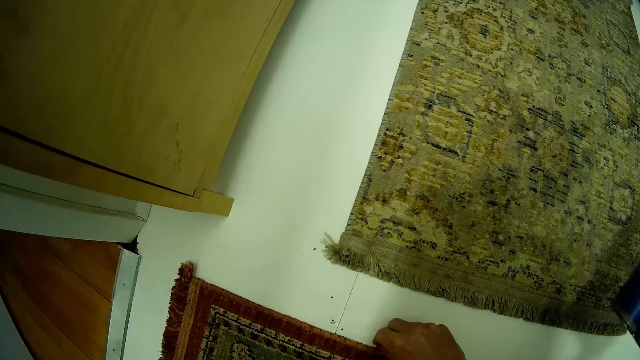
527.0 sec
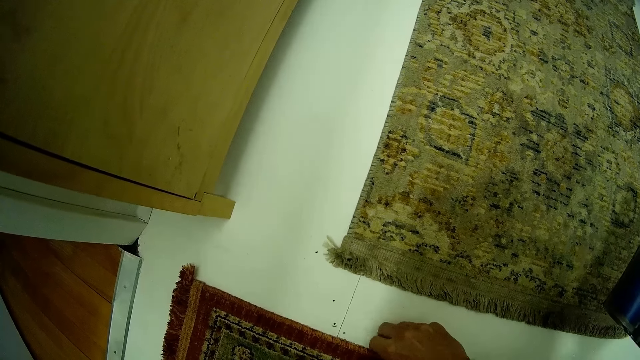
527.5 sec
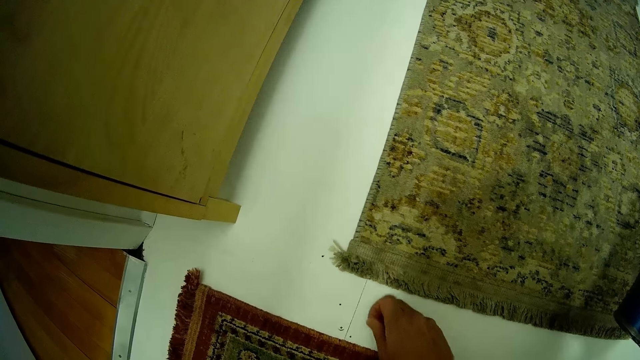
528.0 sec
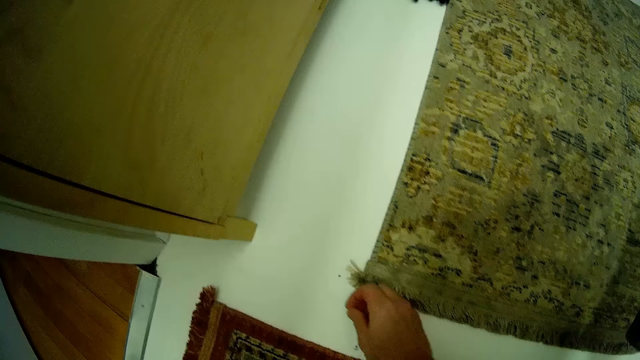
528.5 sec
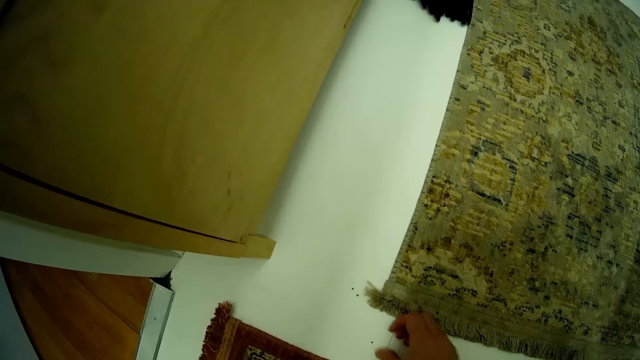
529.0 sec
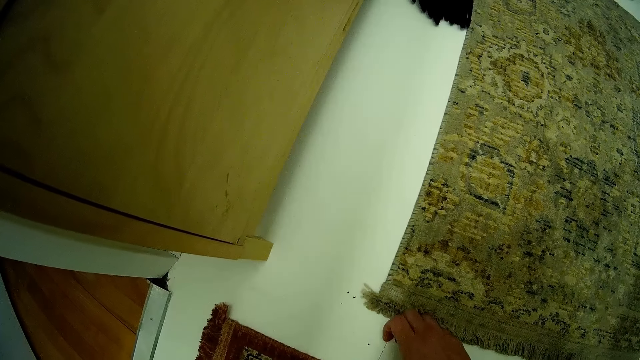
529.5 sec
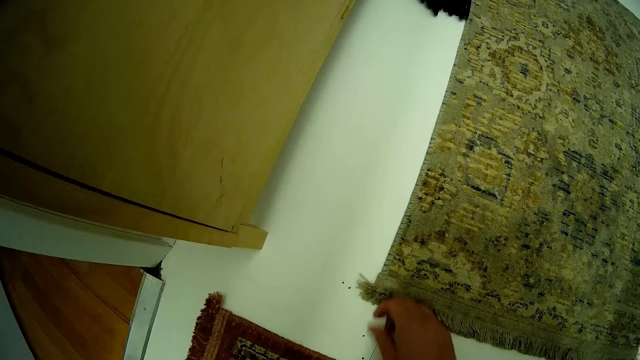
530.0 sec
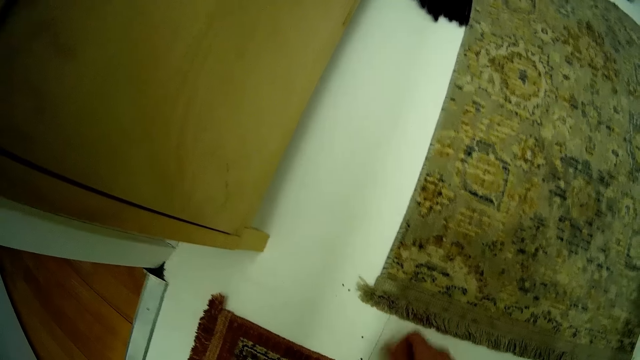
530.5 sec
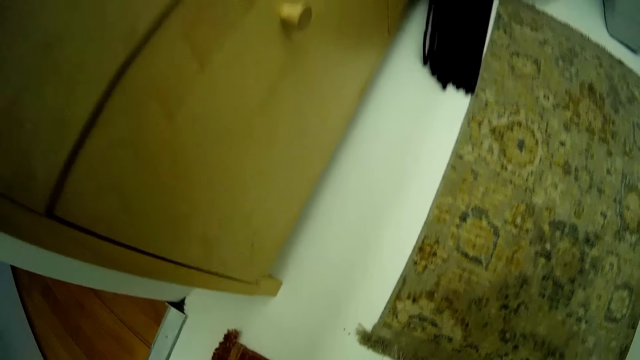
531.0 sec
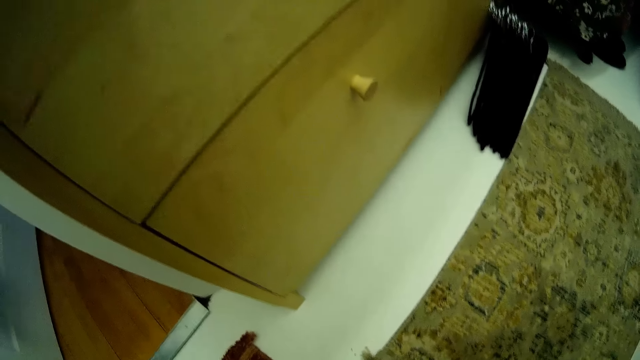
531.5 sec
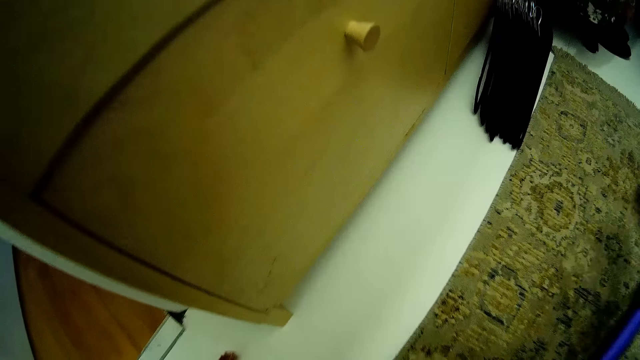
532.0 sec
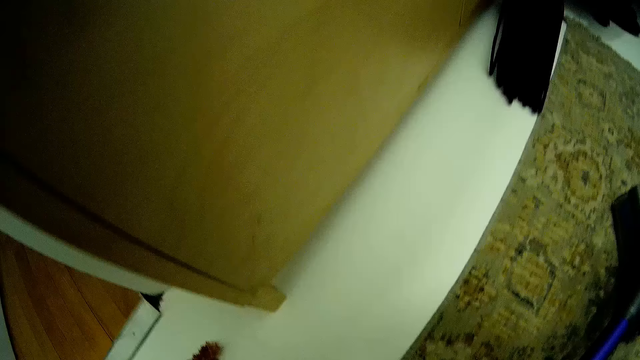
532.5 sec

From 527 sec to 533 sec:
The camera wearer throws dirt on the walk-in closet floor with his right hand. He scrapes dirt off the walk-in closet floor with his right hand. He picks the cordless vacuum cleaner from the walk-in closet floor with his right hand. He drops the cordless vacuum cleaner in his right hand on the walk-in closet floor.

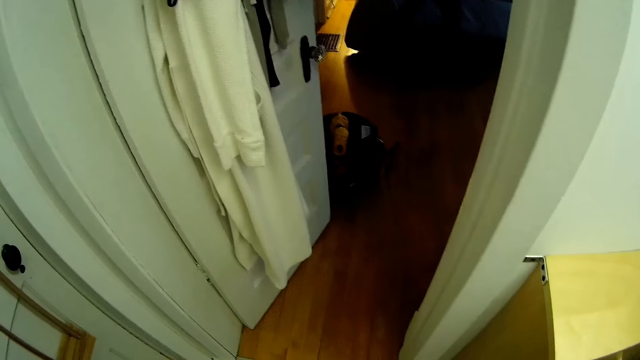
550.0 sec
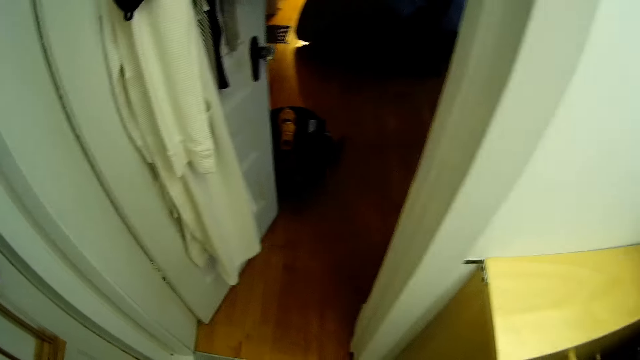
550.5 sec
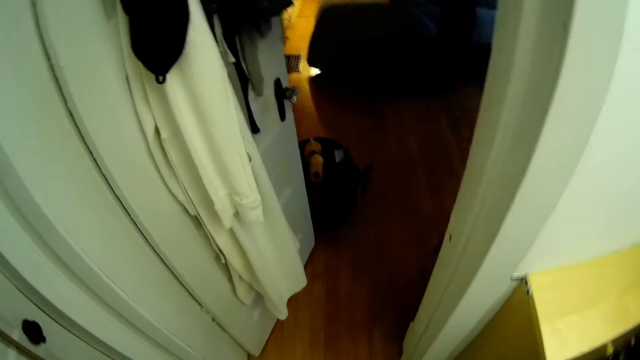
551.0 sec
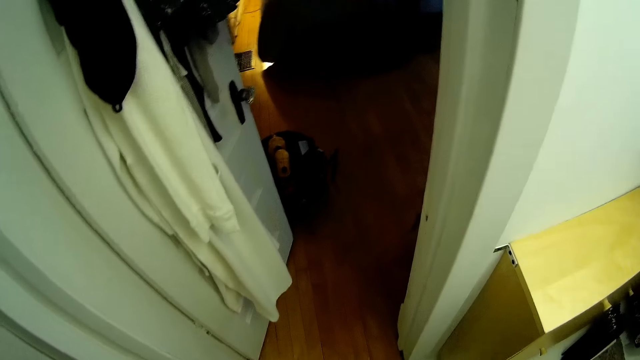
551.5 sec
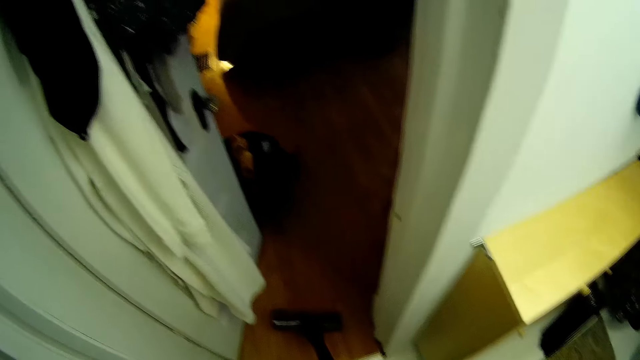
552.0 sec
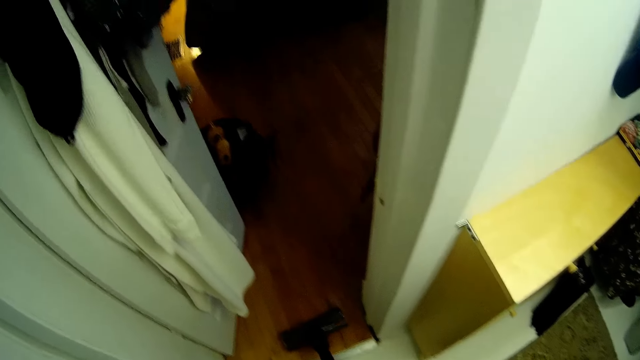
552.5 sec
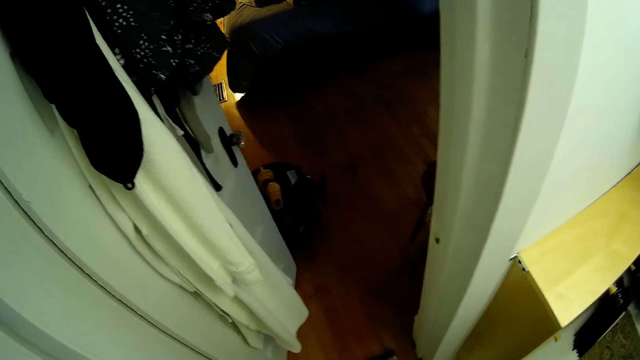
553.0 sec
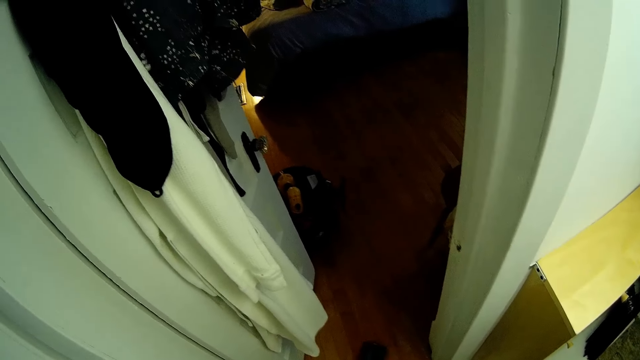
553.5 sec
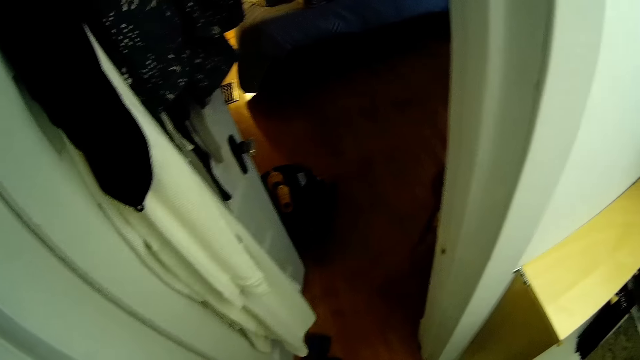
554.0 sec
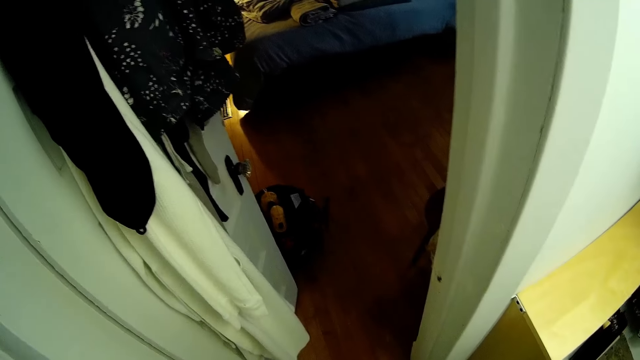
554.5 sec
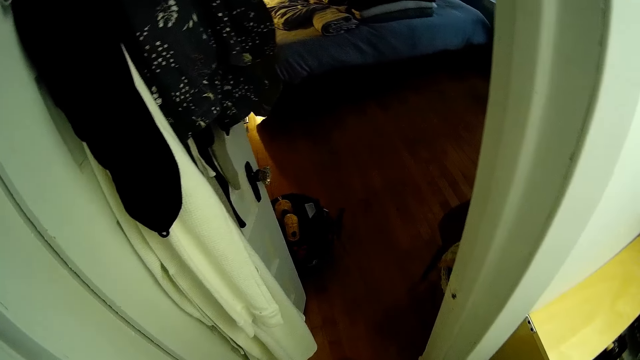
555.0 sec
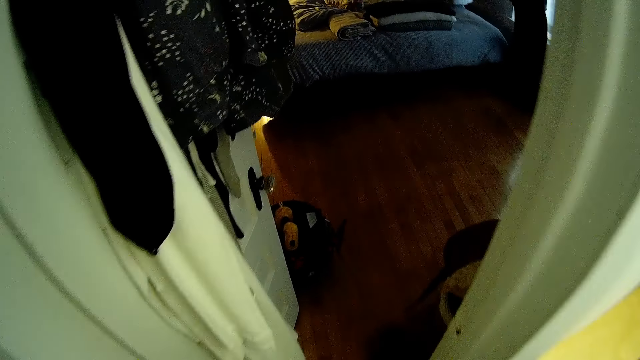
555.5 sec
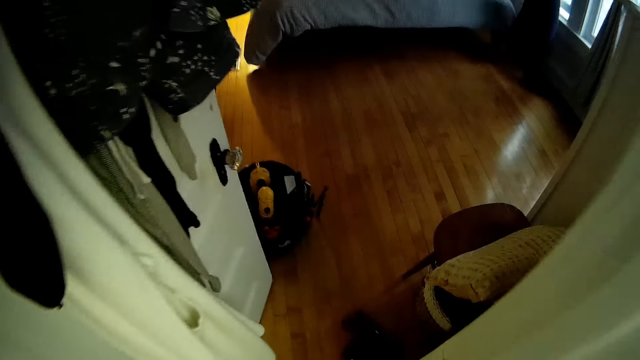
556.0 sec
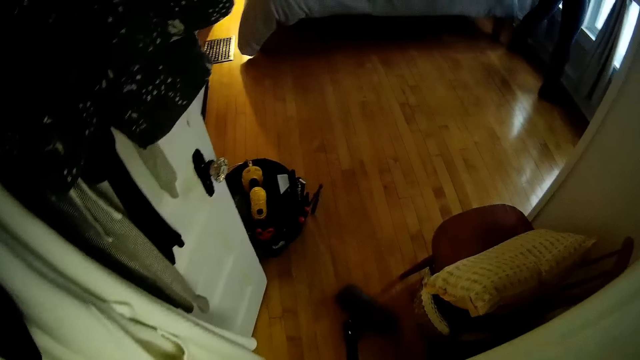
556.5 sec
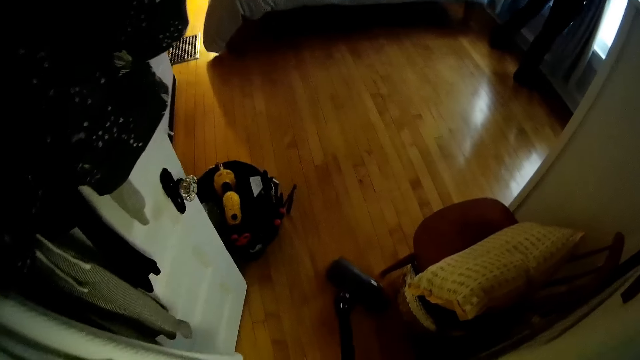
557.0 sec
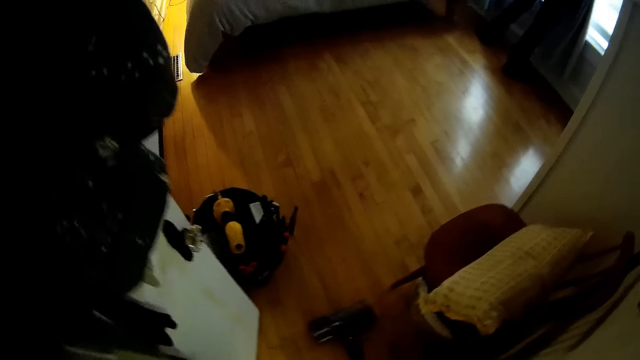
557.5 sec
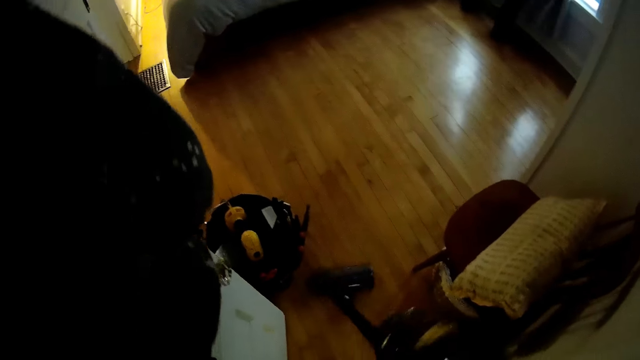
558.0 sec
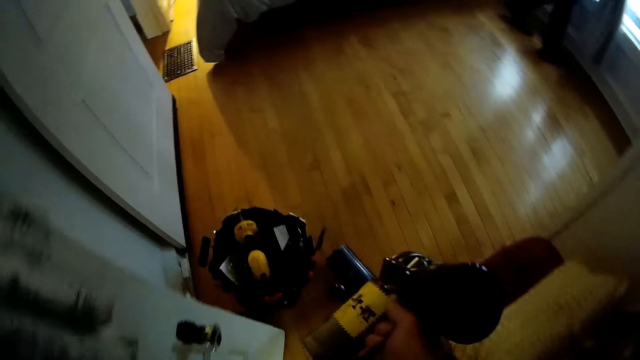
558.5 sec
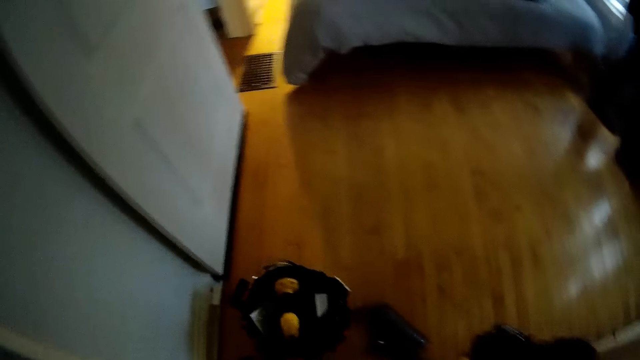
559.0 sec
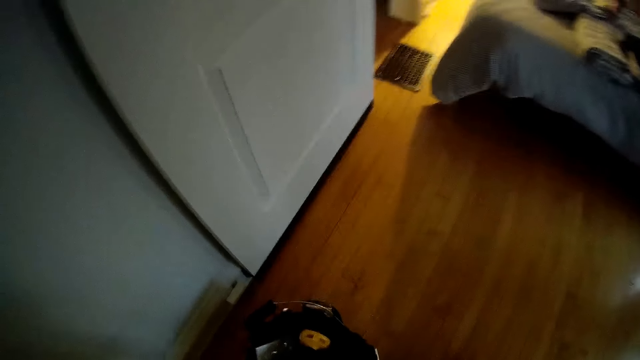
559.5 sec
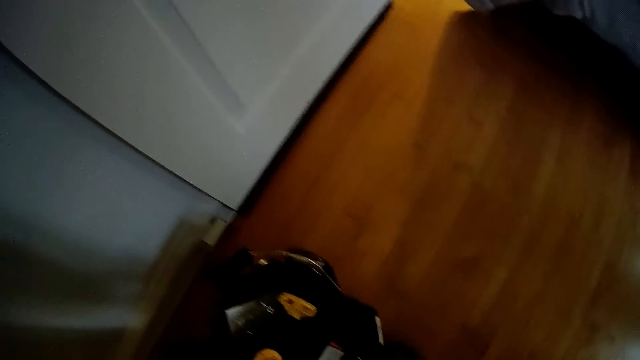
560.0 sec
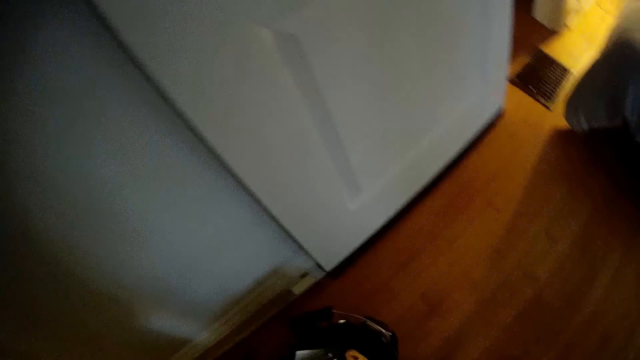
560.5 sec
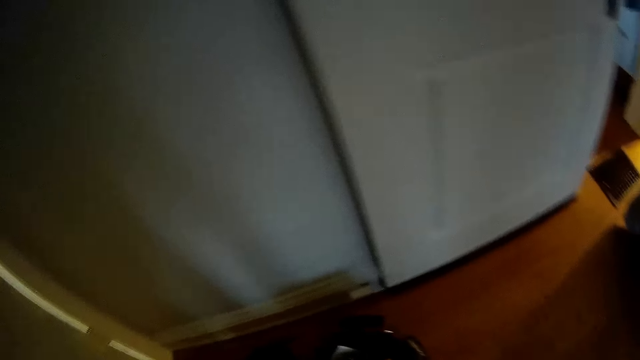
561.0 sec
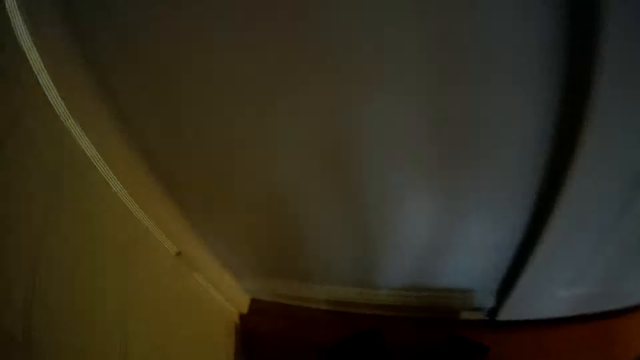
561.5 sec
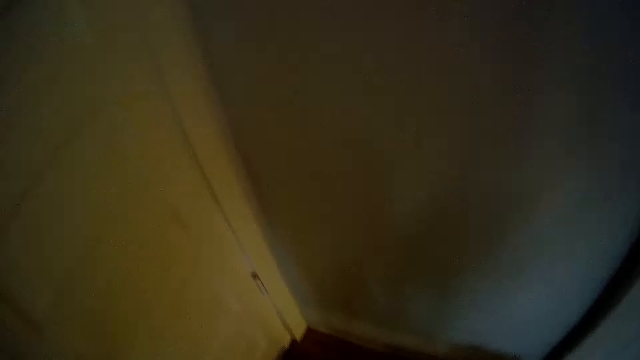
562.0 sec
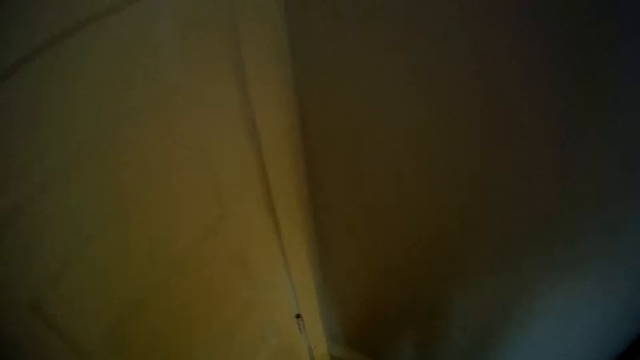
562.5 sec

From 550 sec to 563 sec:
The woman walks towards the bed. The camera wearer drops the cordless vacuum cleaner on the bedroom floor with his right hand. He cleans the bedroom floor with the cordless vacuum cleaner with his right hand. The woman opens a window.

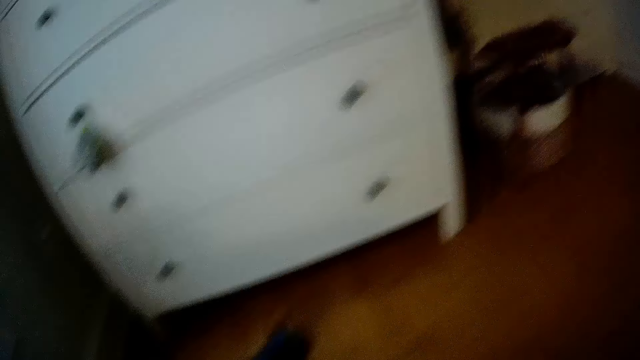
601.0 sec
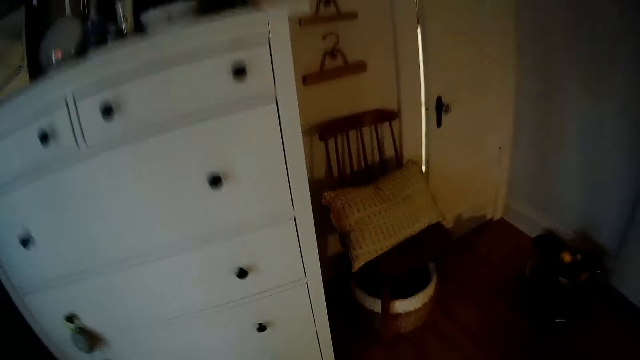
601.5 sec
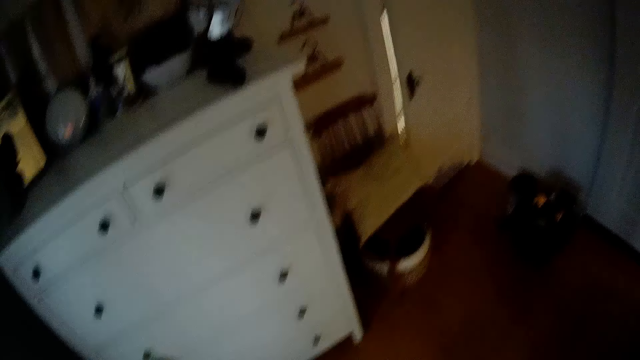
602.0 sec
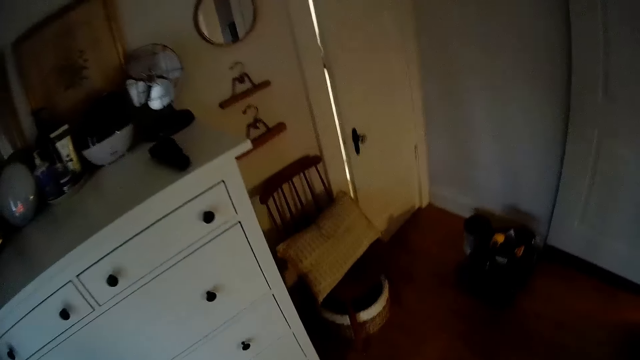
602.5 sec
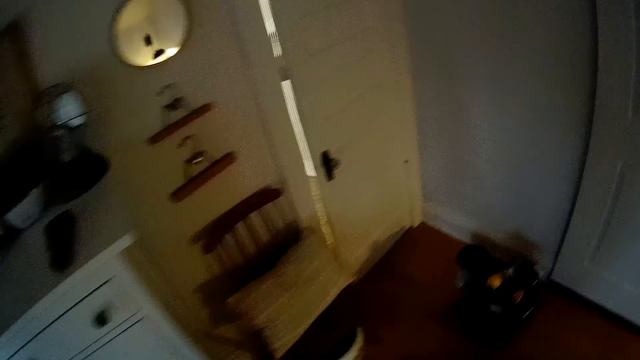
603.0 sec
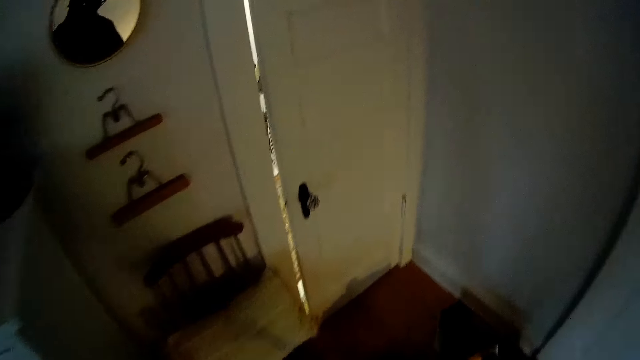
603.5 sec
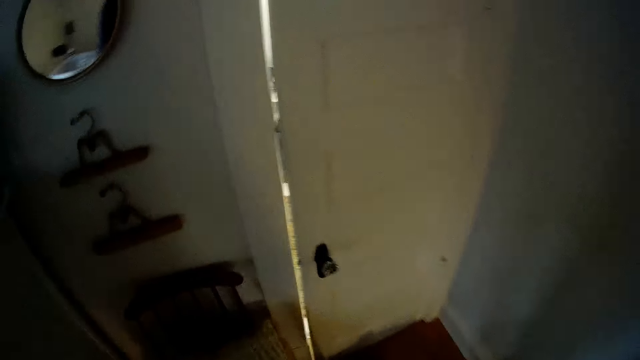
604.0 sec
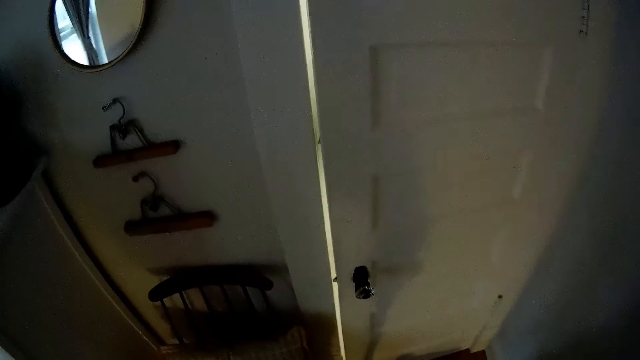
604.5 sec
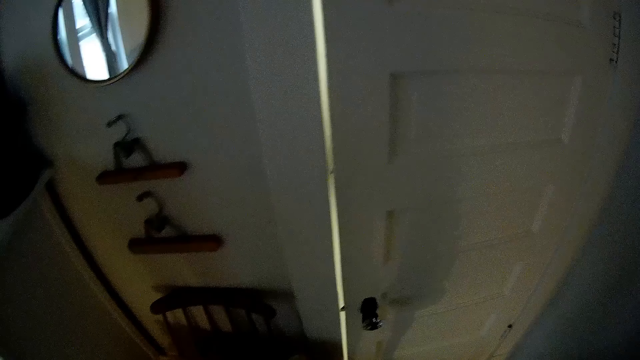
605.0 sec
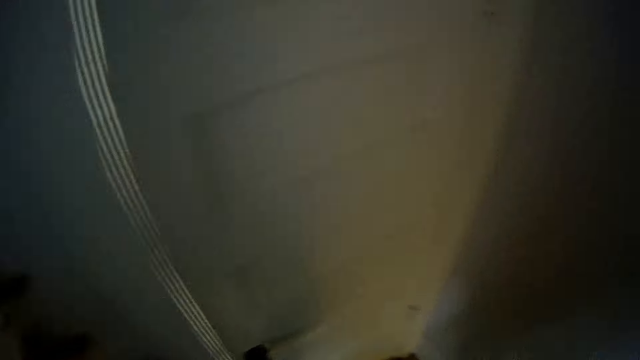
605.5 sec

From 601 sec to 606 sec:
The camera wearer walks towards the vacuum cleaner. They pause the vacuum cleaner.
